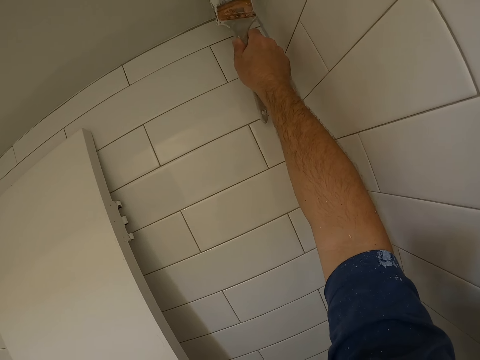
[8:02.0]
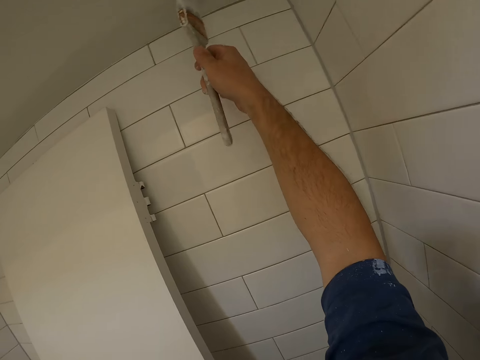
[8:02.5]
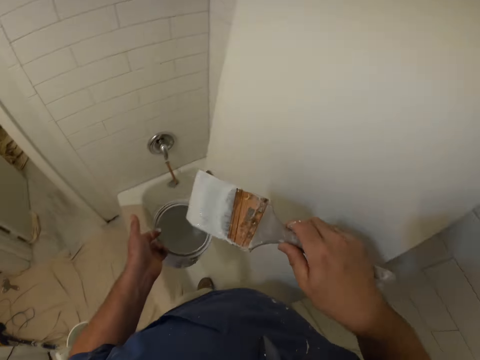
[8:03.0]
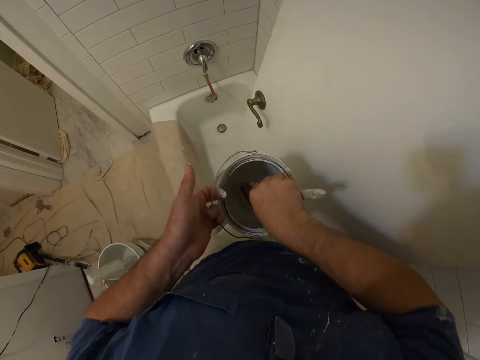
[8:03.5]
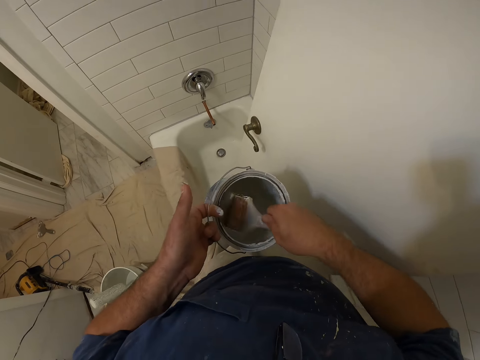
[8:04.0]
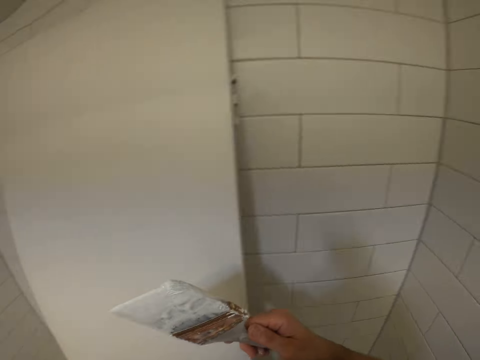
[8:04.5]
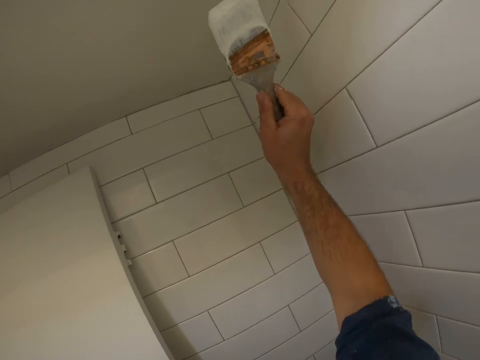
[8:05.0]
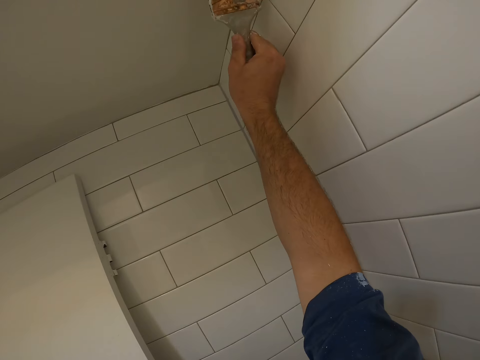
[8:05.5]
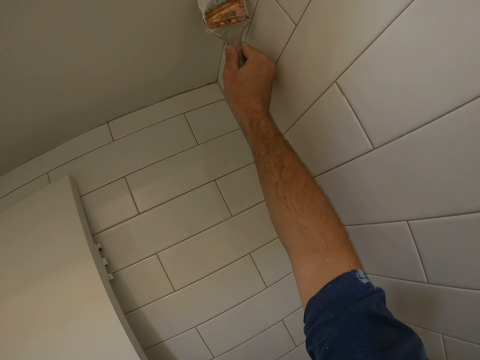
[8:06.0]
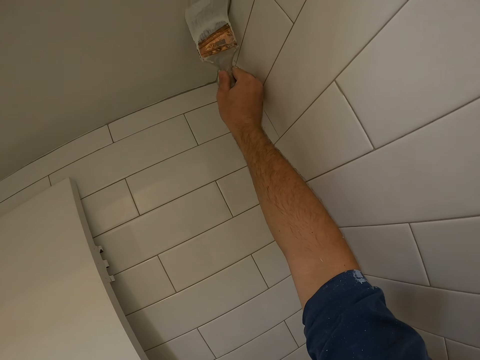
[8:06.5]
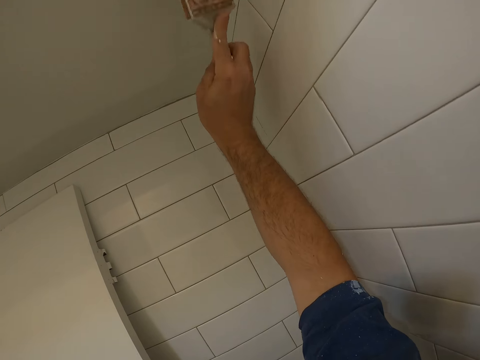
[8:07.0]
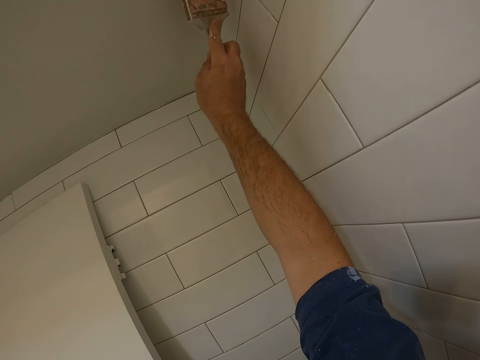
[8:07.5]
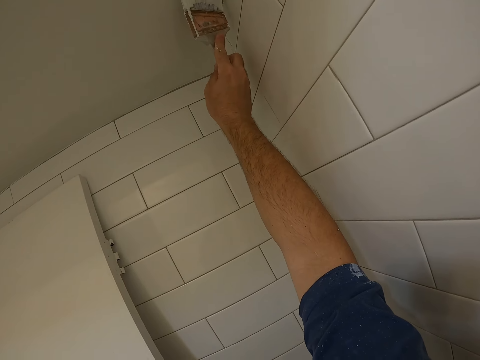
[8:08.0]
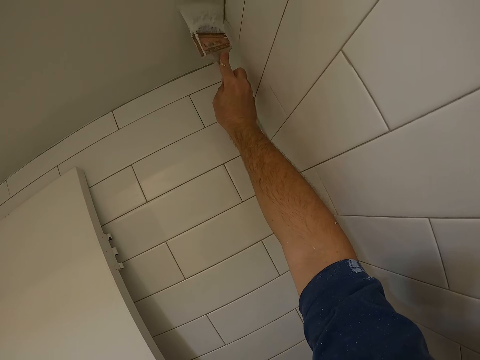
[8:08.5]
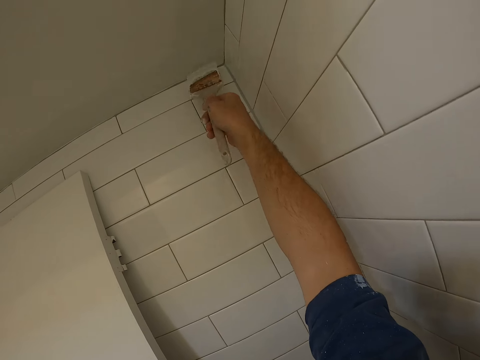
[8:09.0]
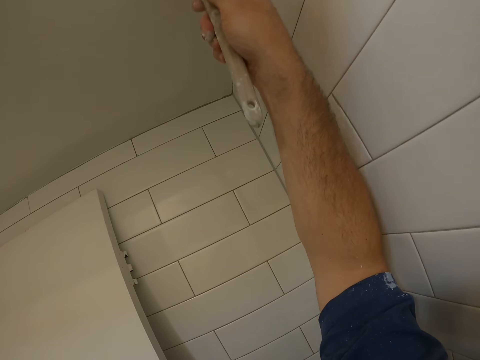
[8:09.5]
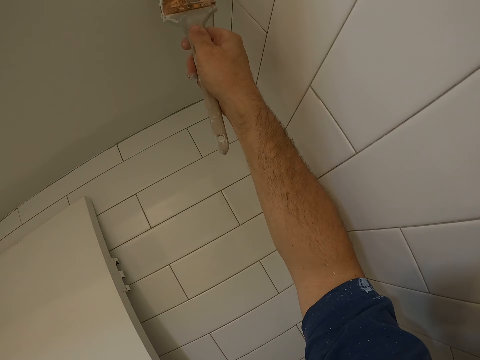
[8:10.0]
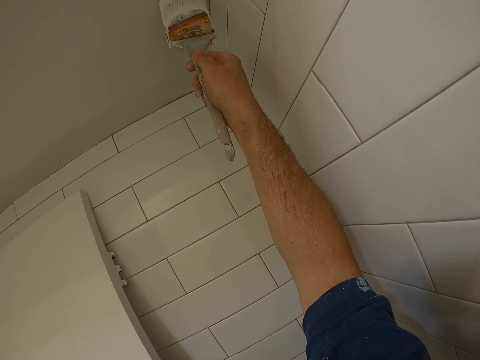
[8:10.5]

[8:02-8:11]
The camera wearer dips the brush in his right hand in the paint container in his left hand. He removes the paint brush from the paint. He paints the ceiling or bathroom wall with the brush in his right hand.

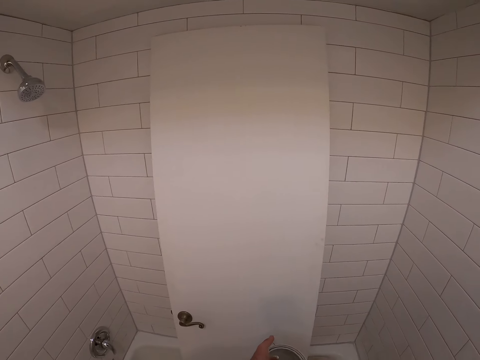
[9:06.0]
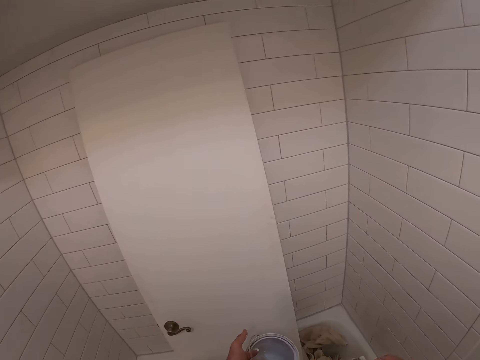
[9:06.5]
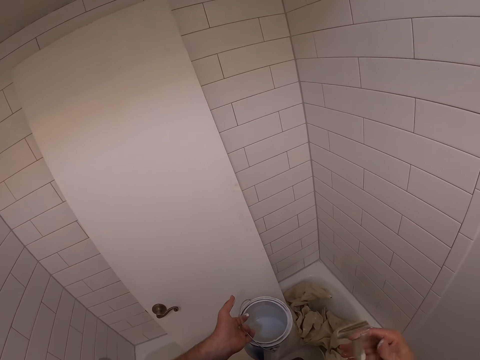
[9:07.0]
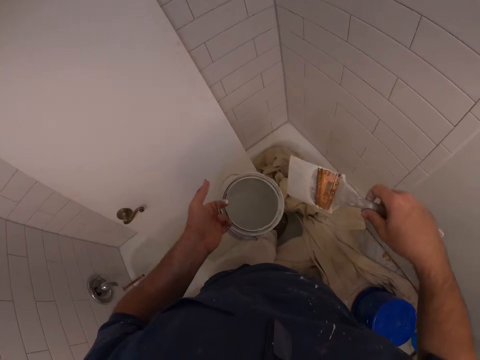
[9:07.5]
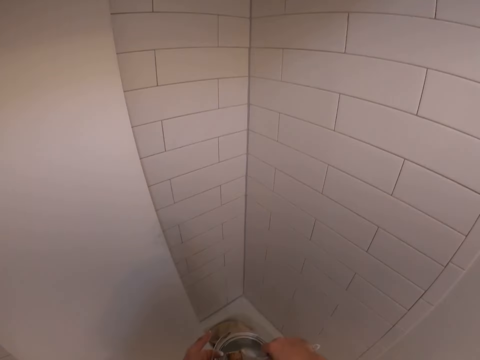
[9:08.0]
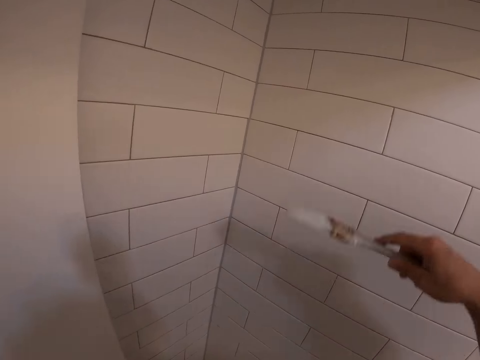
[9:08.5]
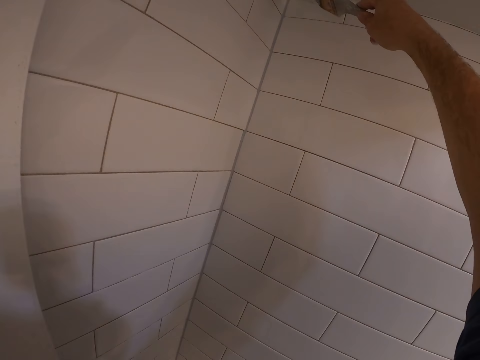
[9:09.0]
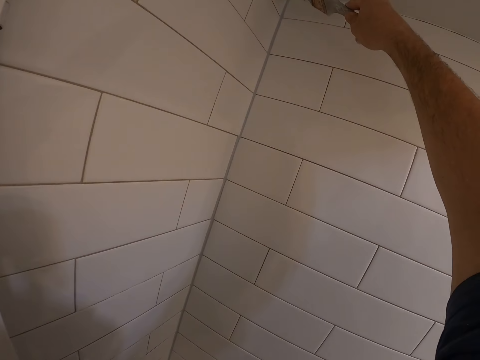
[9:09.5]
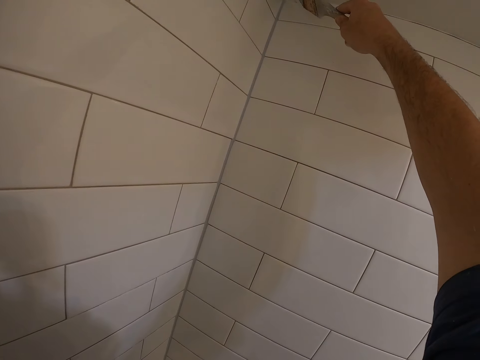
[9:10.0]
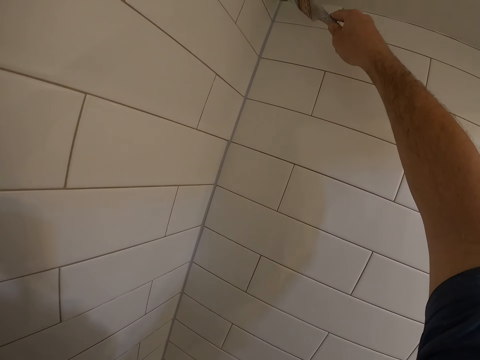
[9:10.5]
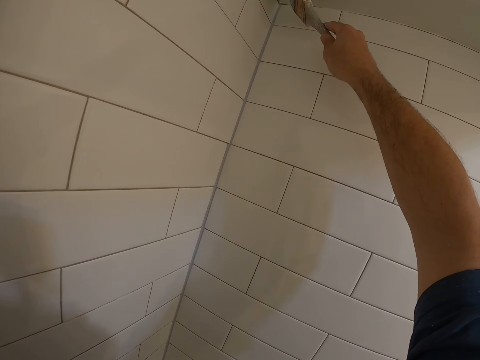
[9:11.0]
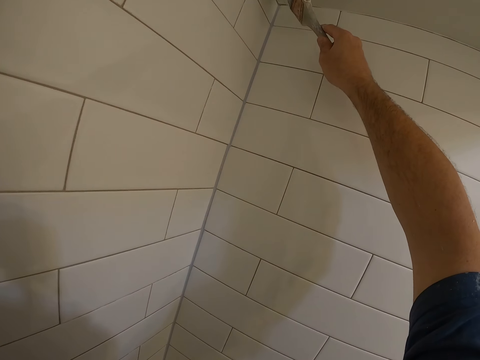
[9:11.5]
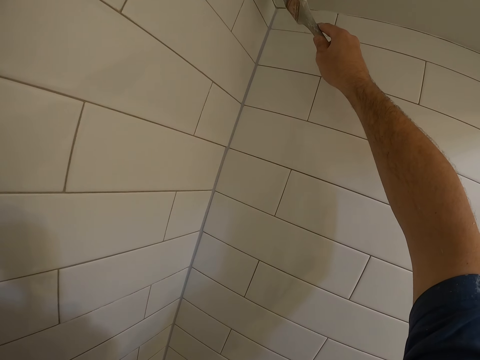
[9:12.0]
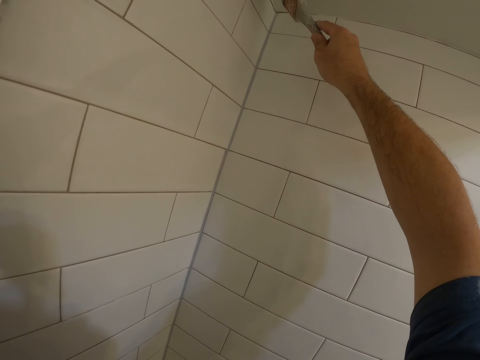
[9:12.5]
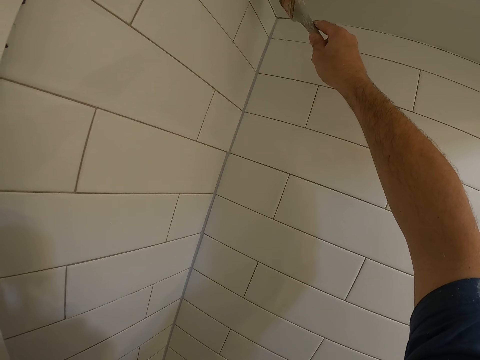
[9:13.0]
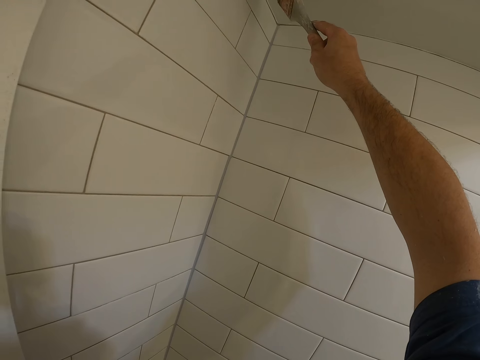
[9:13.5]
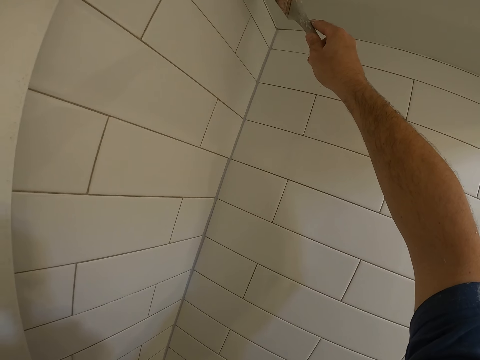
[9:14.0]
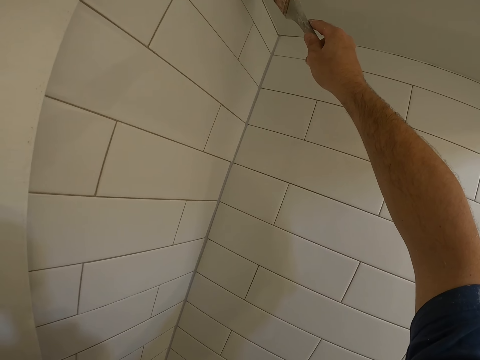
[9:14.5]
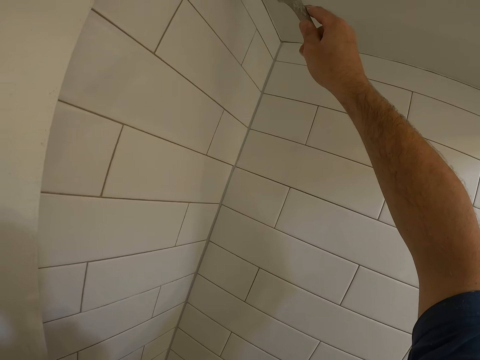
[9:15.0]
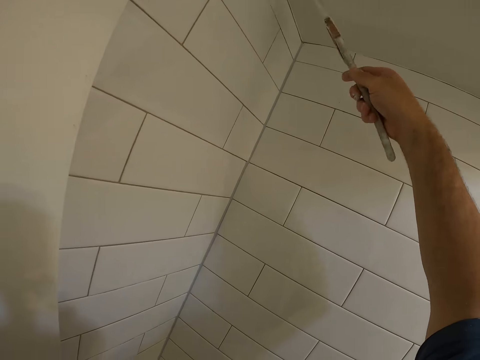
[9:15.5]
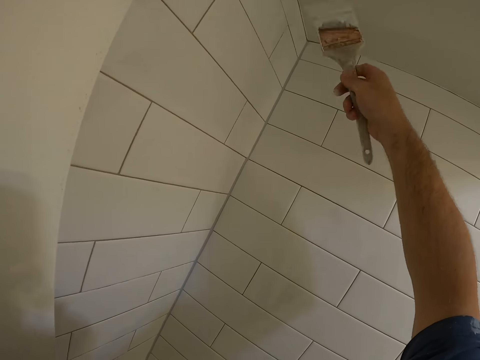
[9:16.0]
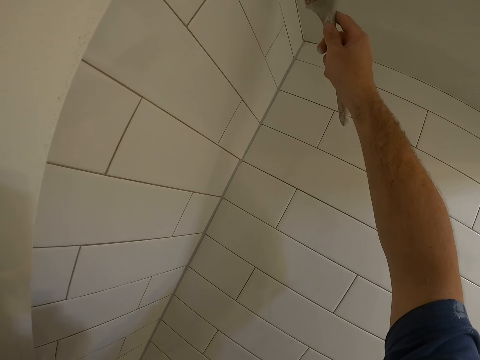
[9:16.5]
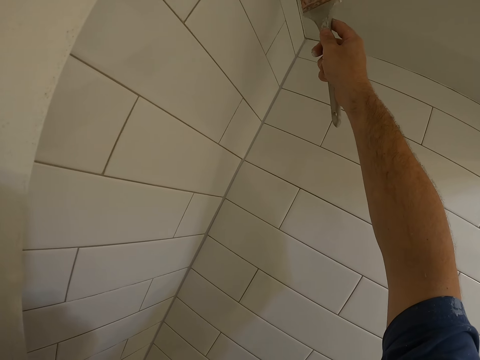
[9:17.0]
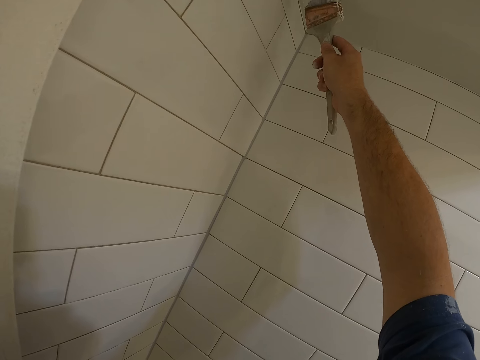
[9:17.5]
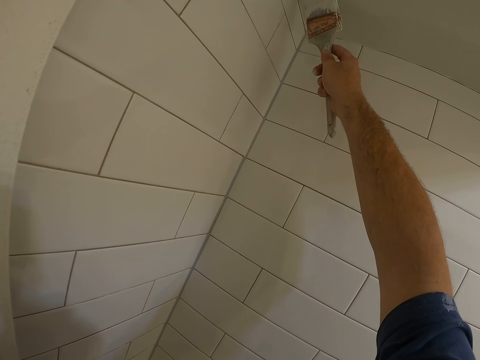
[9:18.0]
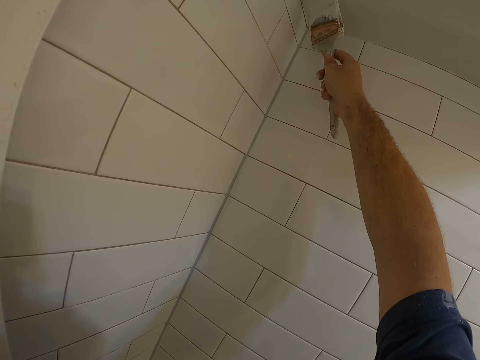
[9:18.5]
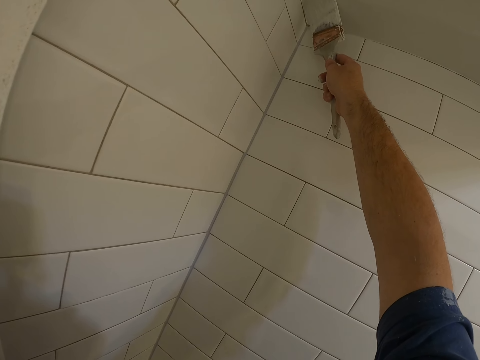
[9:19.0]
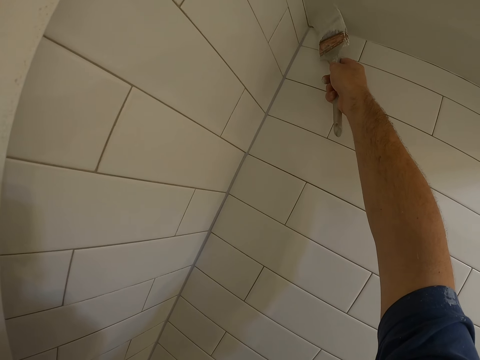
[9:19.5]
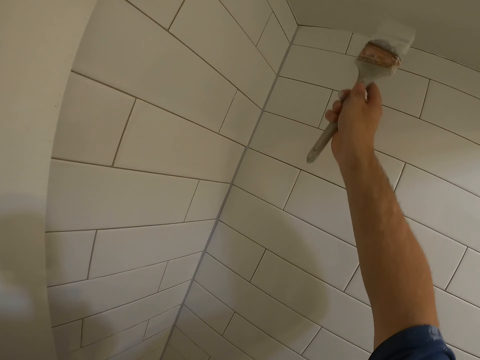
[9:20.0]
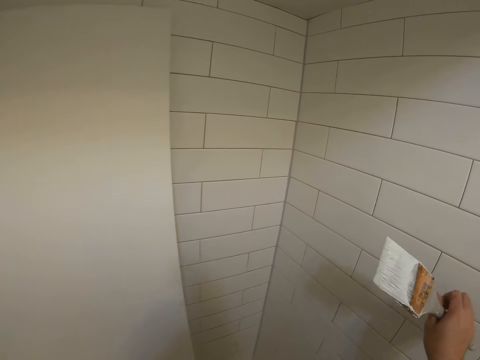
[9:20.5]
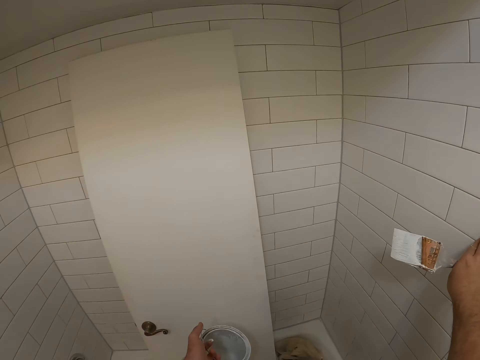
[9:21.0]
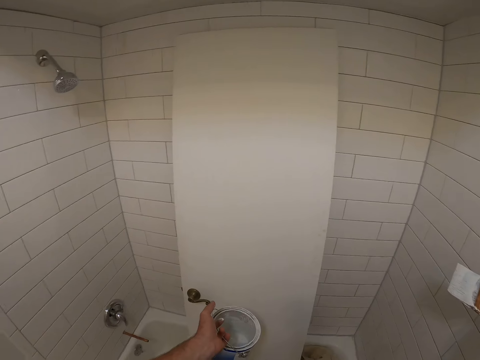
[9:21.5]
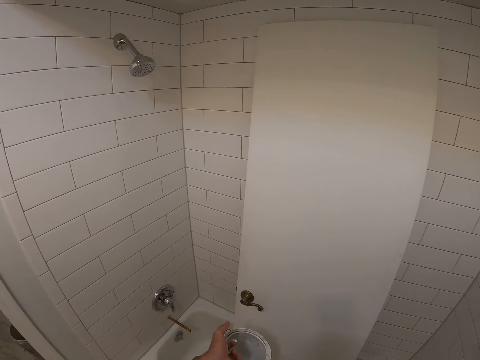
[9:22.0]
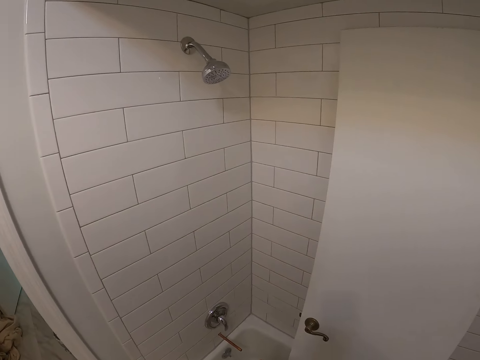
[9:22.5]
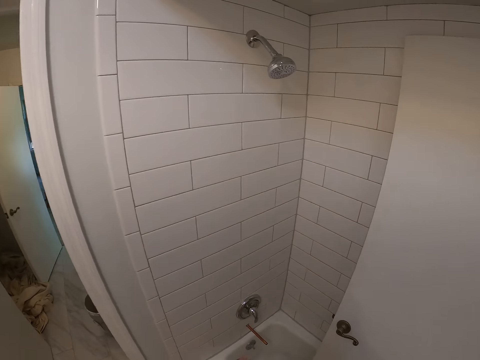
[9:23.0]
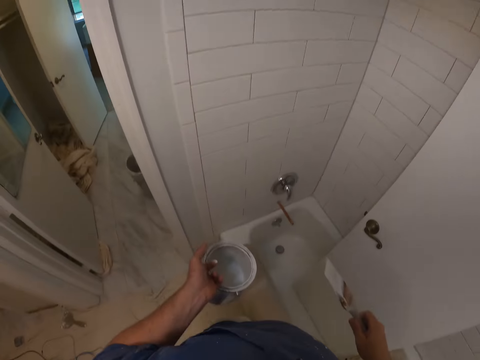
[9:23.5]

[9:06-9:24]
The camera wearer dips the brush in his right hand in the paint container in his left hand. He removes the paint brush from the paint. He paints the ceiling with the brush in his right hand.
